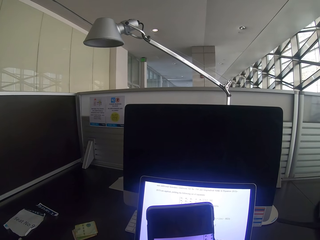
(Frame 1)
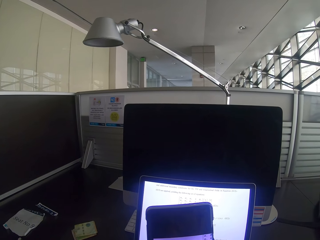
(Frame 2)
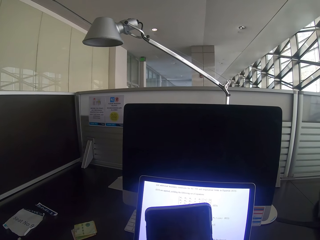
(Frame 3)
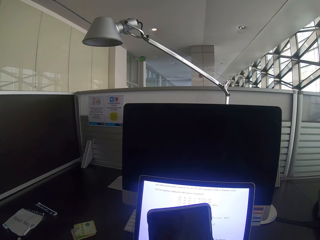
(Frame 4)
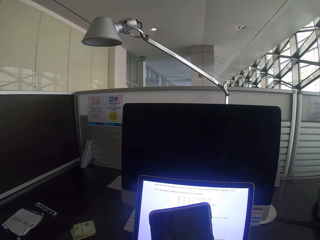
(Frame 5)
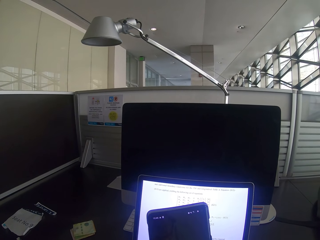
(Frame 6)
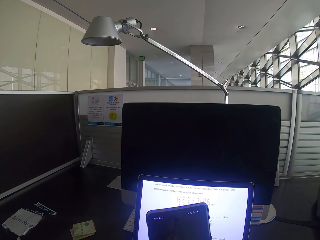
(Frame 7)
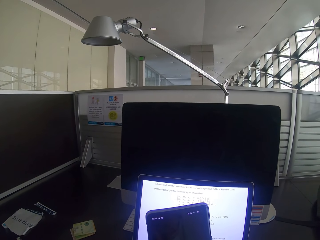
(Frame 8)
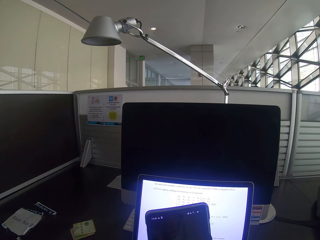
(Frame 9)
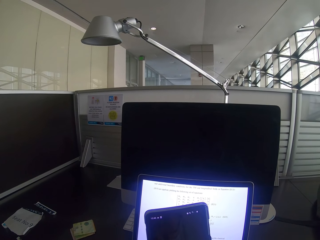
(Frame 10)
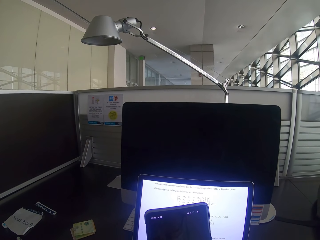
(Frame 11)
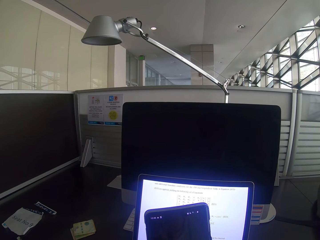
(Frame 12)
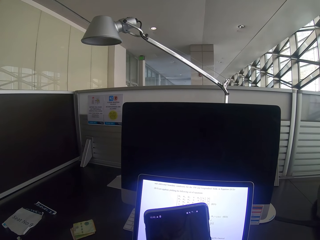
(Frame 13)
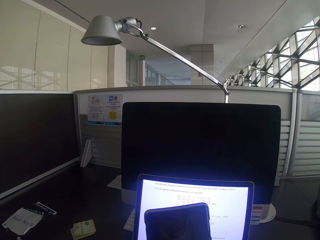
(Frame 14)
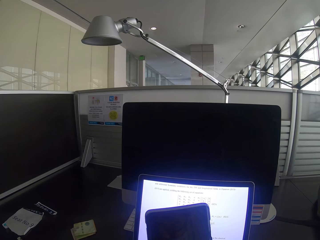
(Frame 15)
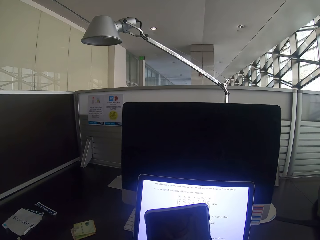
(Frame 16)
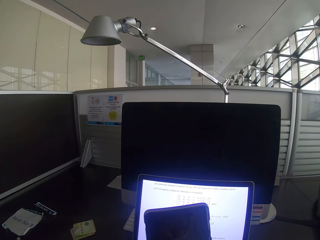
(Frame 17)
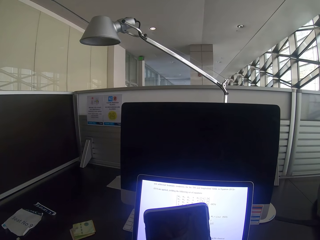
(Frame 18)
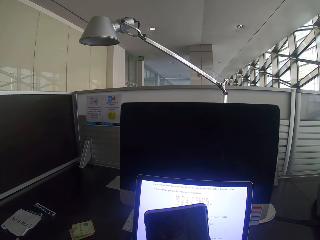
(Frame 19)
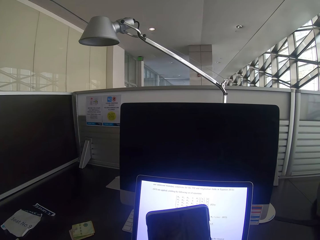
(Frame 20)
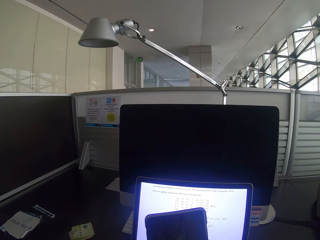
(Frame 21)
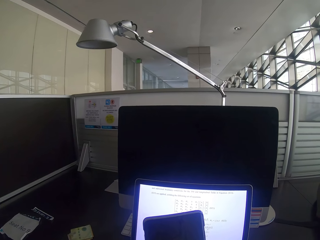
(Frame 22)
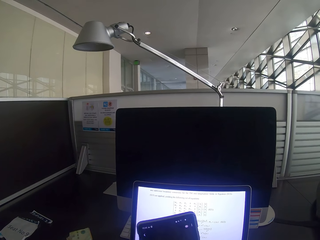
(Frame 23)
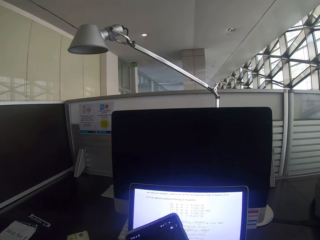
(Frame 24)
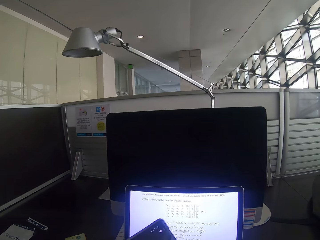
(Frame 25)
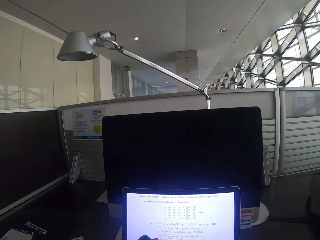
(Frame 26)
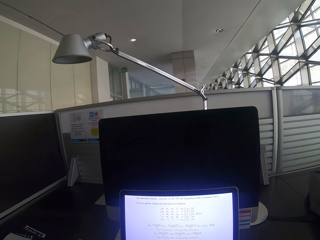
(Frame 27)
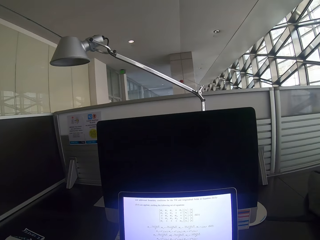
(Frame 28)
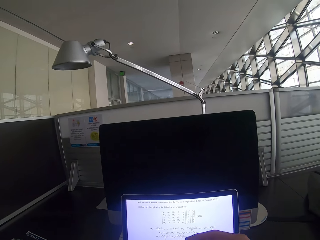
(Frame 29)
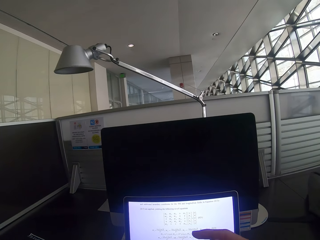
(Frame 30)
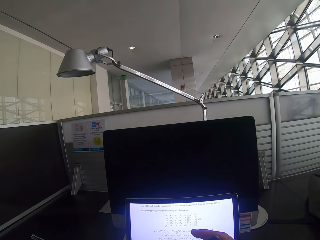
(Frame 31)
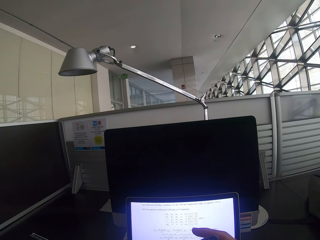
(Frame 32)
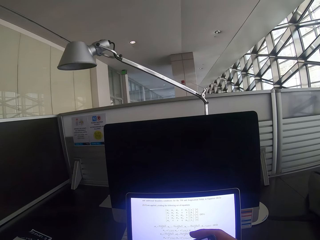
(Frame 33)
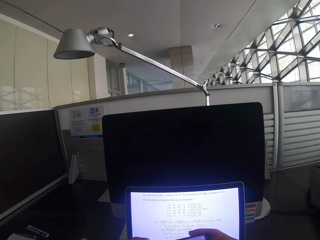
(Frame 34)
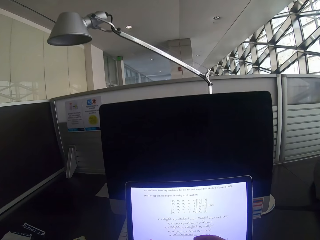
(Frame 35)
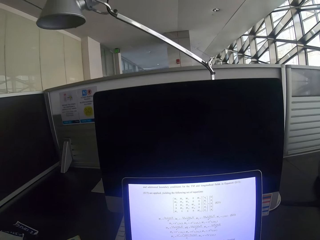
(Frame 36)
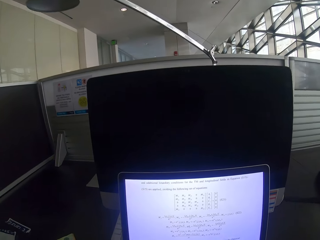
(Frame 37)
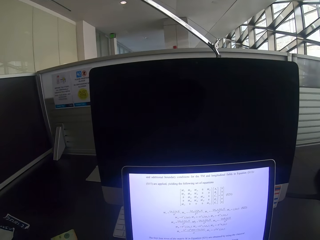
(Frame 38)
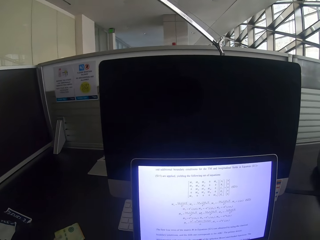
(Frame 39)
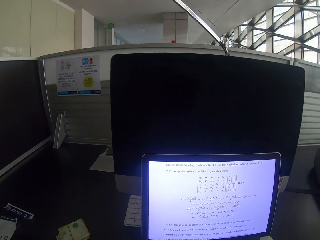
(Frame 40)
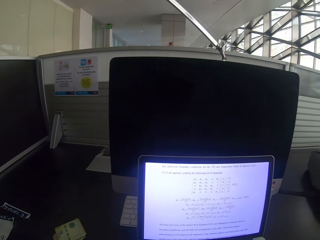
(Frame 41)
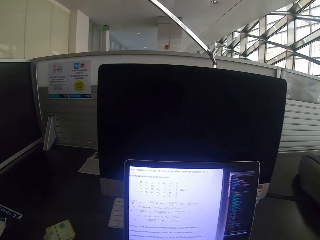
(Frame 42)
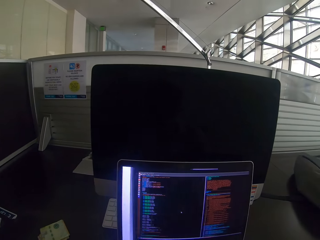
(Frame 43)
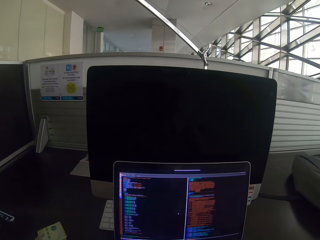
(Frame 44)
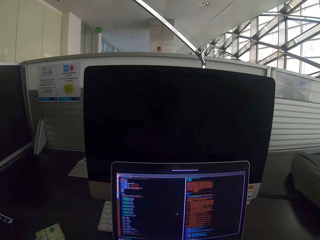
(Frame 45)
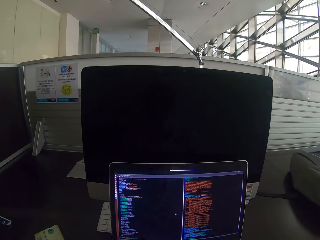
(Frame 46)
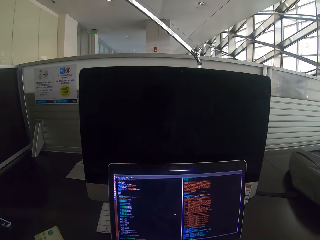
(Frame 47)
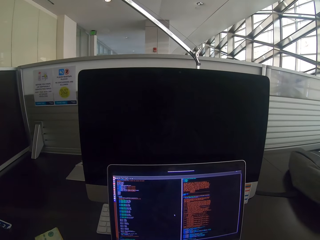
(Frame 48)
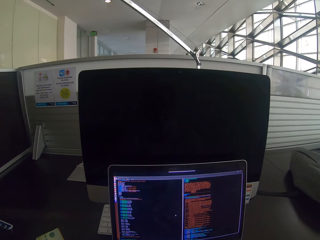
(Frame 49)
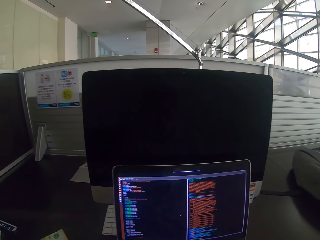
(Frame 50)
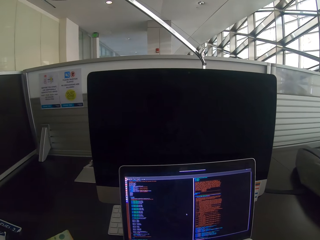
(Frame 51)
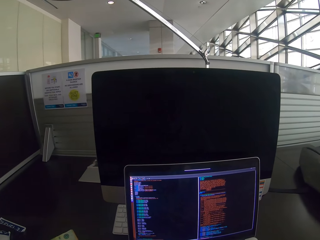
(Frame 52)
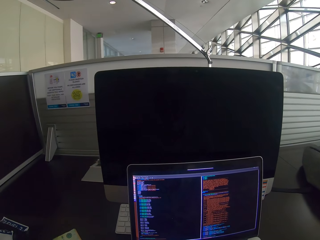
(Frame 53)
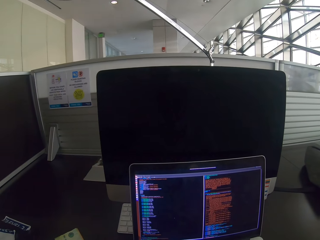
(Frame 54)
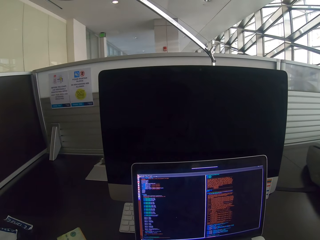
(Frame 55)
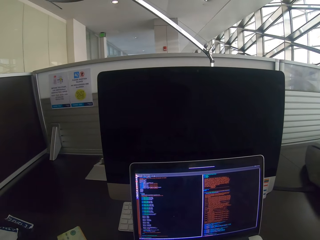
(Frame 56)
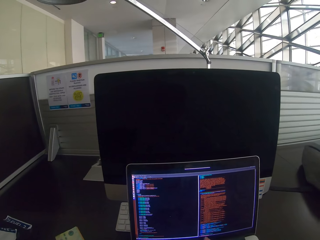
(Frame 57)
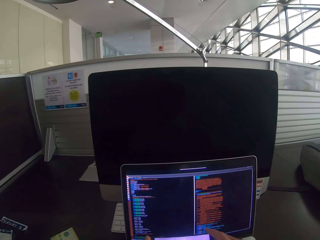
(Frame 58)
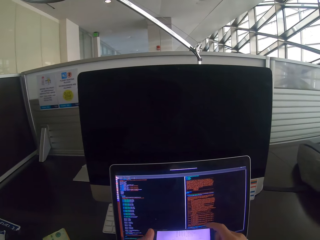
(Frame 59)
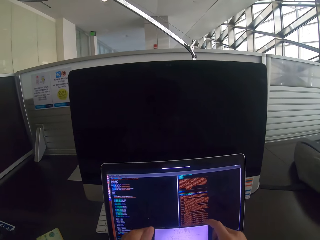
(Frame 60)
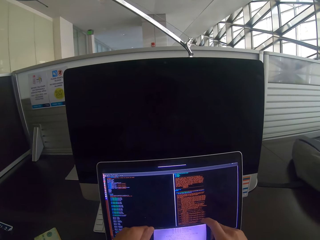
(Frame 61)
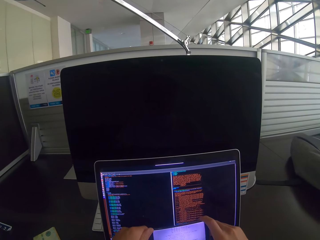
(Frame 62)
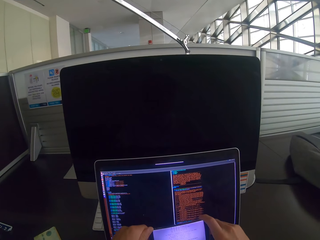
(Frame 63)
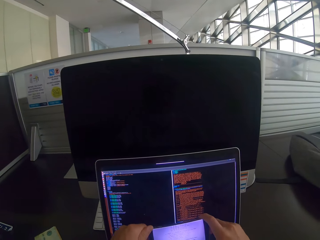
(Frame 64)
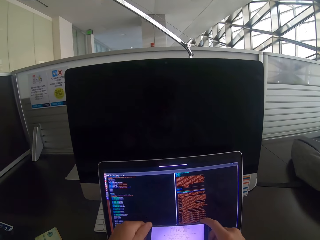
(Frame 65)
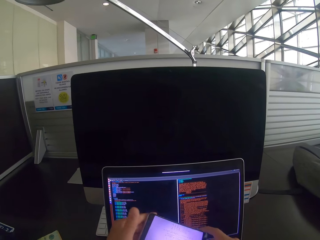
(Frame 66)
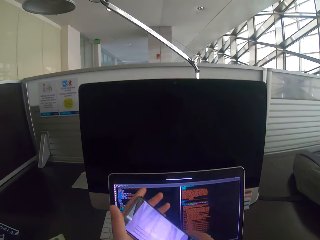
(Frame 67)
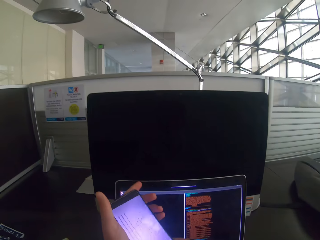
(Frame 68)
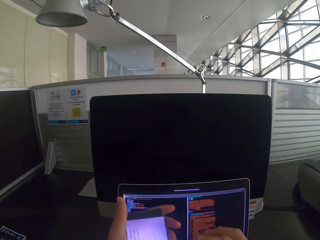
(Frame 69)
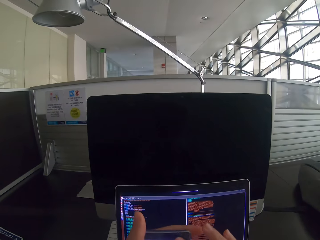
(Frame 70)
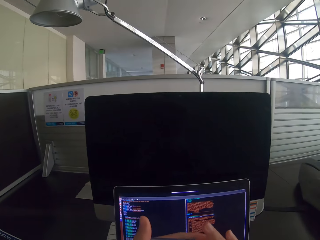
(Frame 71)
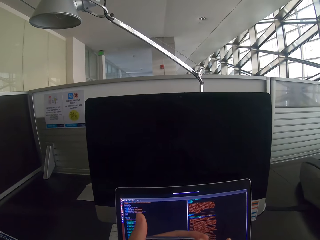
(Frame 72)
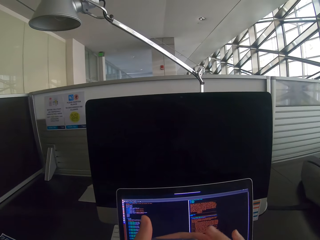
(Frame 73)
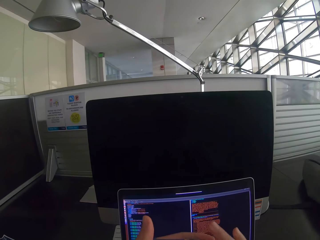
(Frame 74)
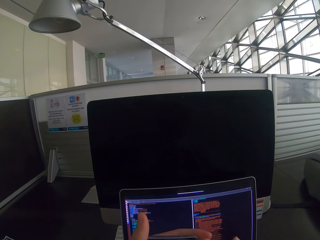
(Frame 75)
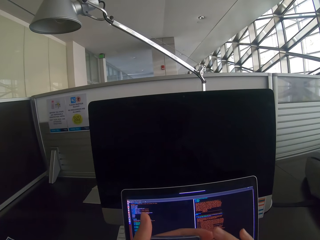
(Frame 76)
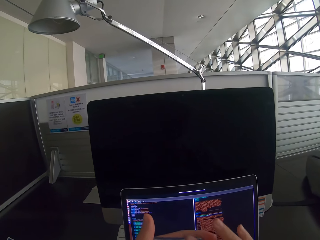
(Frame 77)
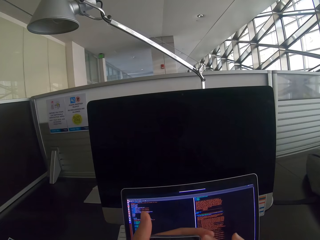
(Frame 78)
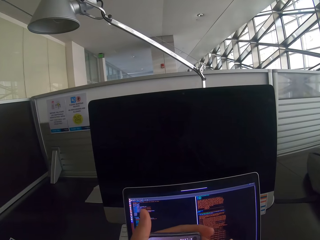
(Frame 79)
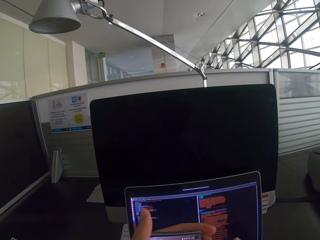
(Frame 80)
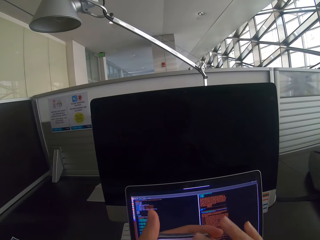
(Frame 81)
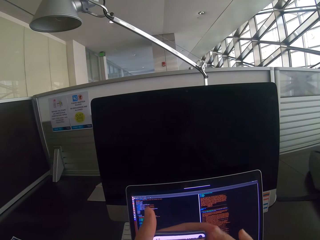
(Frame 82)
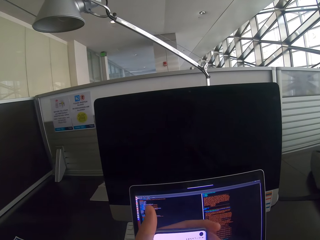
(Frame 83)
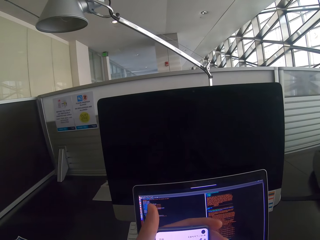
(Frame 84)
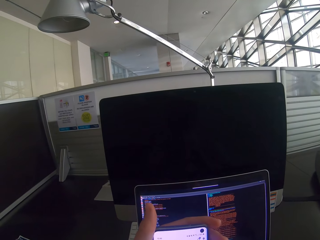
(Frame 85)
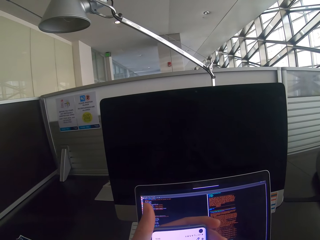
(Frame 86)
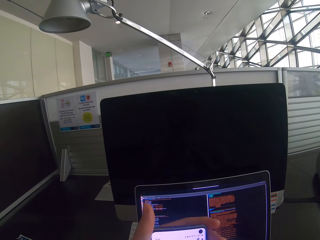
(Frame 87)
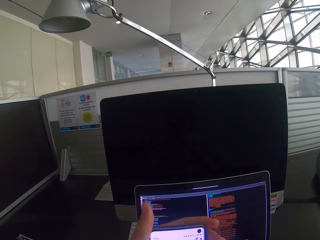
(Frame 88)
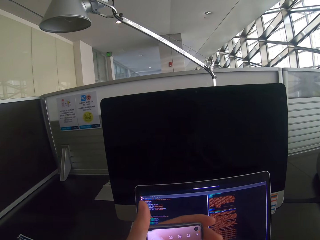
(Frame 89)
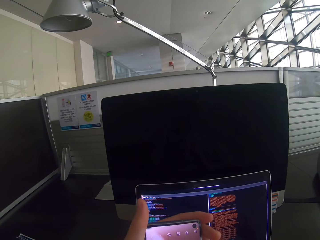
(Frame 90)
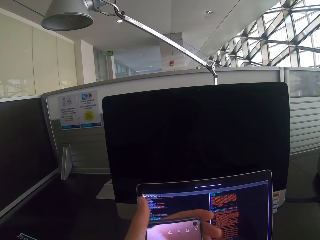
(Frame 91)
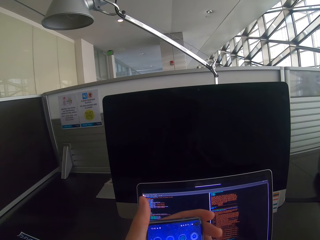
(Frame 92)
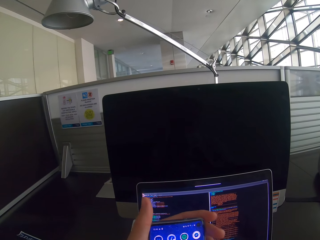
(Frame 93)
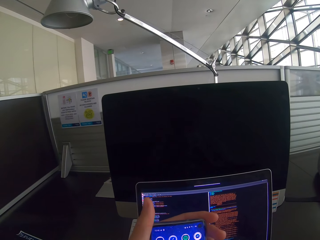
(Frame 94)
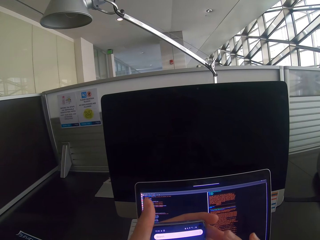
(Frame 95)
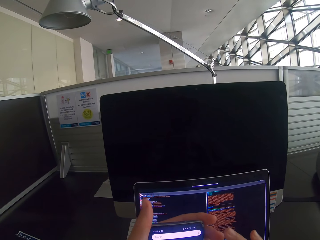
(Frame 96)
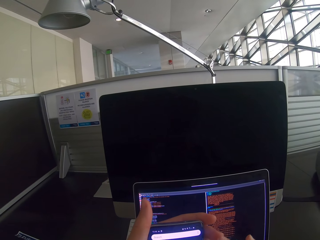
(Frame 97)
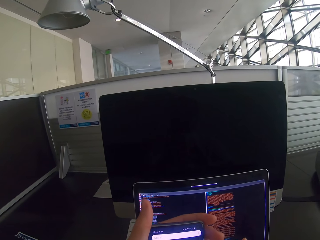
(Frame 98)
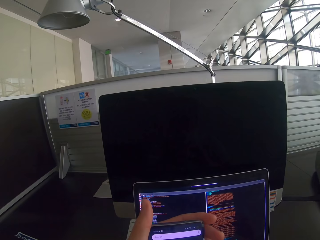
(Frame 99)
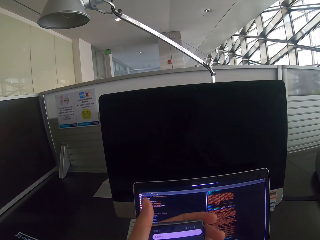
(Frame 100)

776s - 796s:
The camera wearer holds the phone. They scroll the mouse. They use the laptop. They stare on the laptop. They hold the phone. They take a picture of the laptop screen. They turn the phone. They scroll the phone. They use the phone.

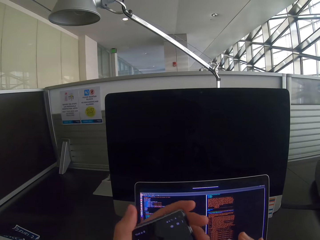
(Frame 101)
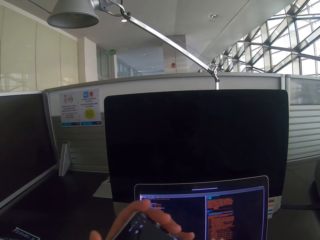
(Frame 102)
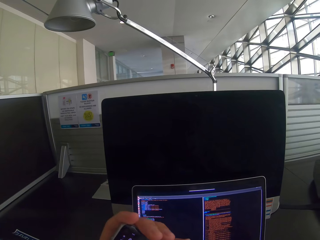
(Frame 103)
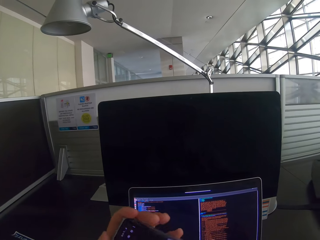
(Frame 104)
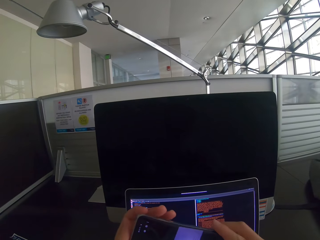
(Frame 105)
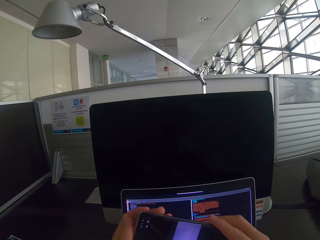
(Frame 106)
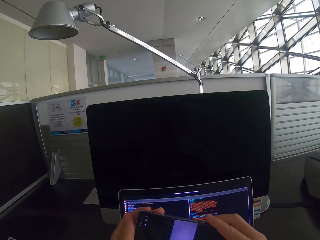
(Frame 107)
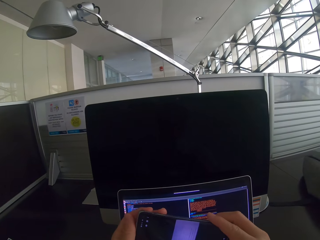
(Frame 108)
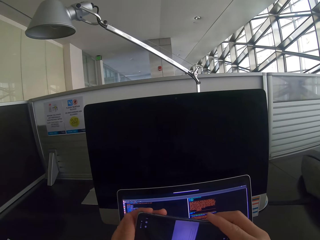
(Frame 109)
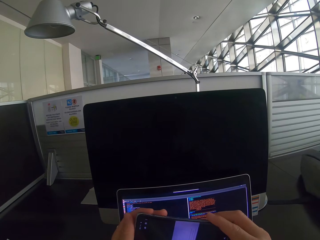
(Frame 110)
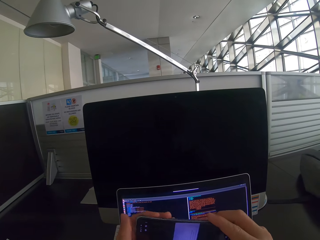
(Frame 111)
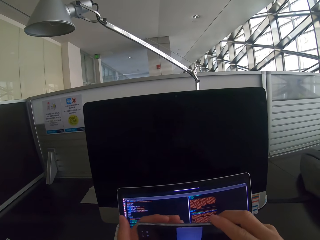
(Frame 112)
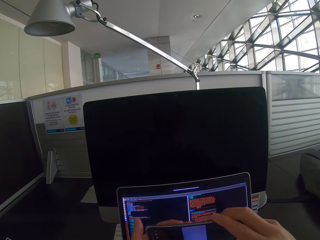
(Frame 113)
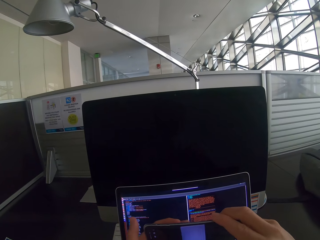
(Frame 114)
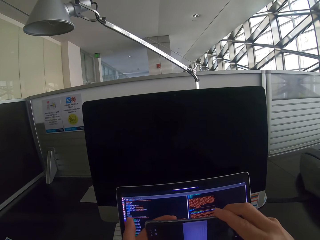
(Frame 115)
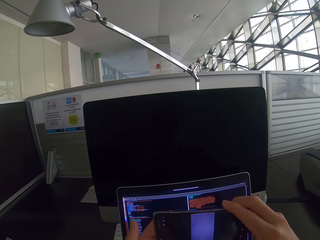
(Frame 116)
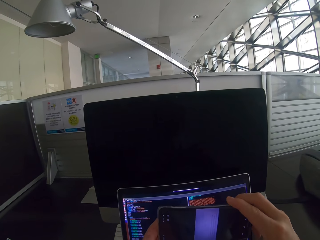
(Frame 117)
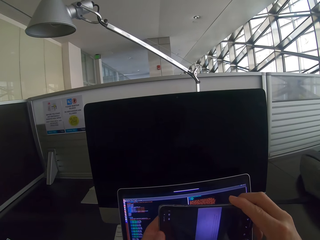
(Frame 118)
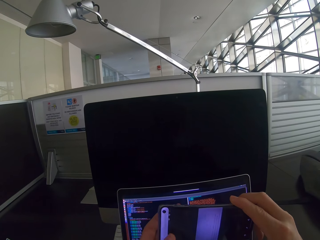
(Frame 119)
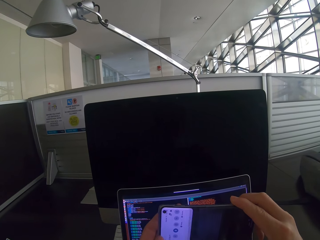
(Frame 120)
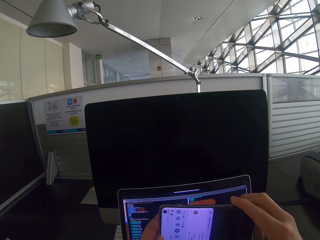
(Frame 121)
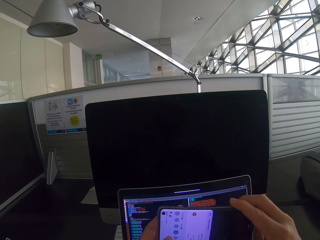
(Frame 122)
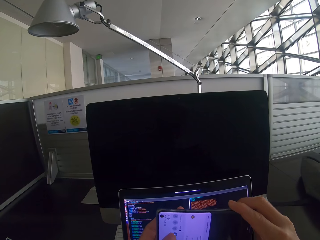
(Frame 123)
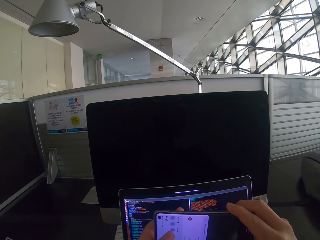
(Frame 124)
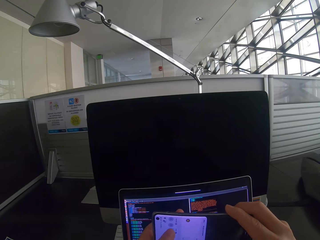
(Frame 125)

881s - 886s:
The camera wearer turns the phone. They operate the phone.
